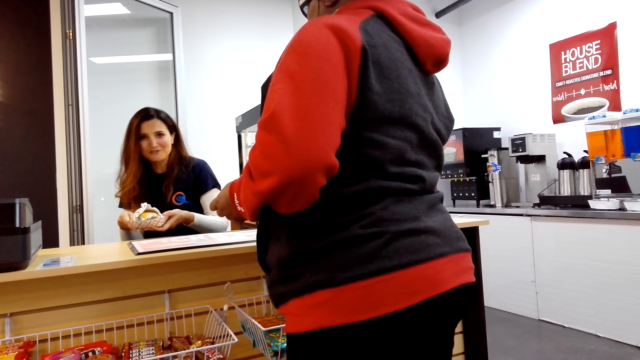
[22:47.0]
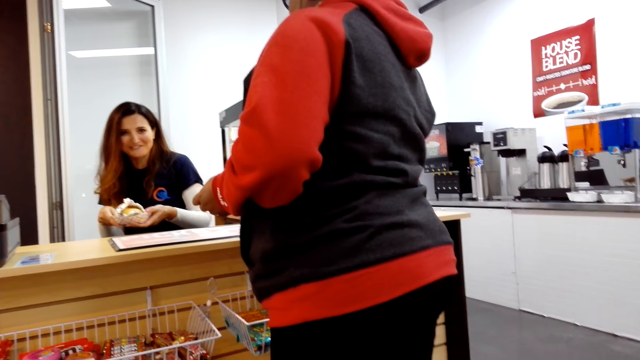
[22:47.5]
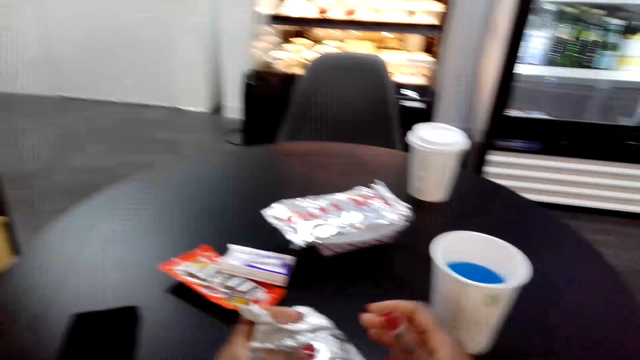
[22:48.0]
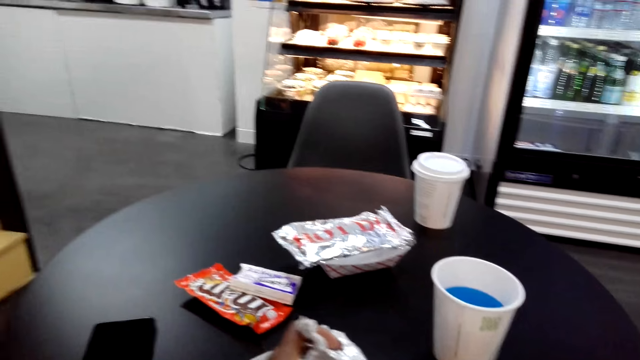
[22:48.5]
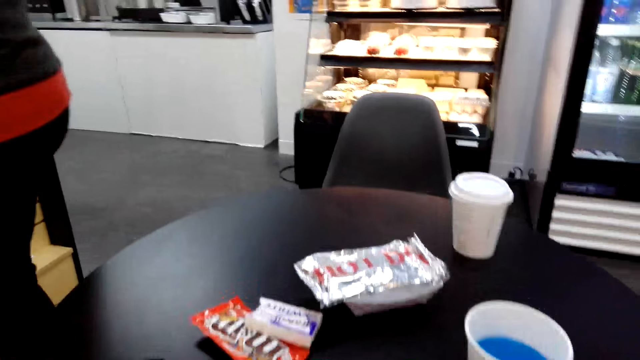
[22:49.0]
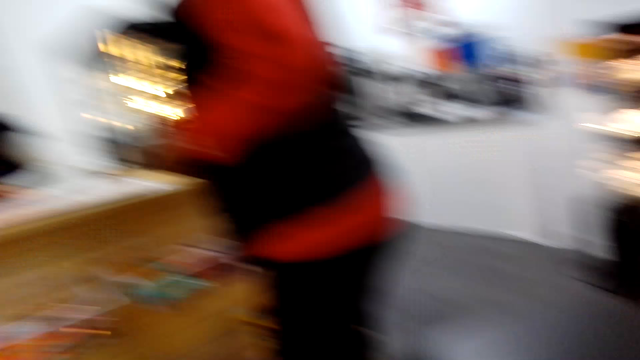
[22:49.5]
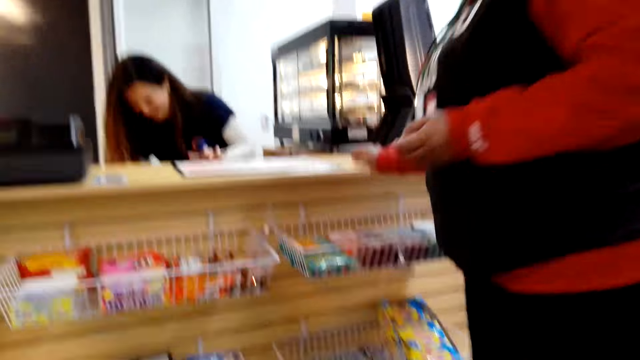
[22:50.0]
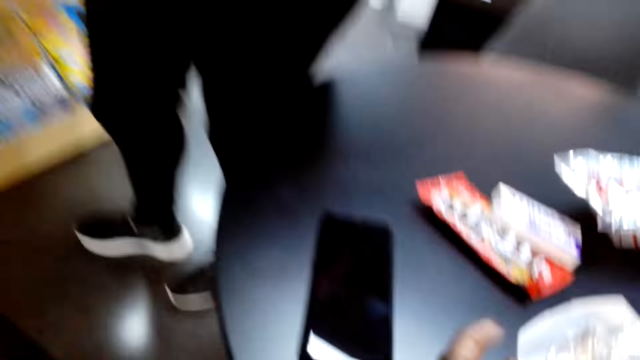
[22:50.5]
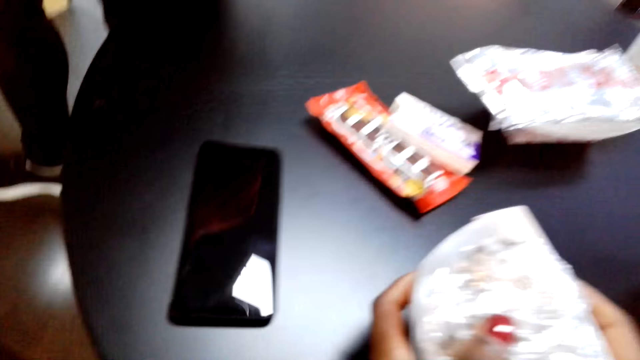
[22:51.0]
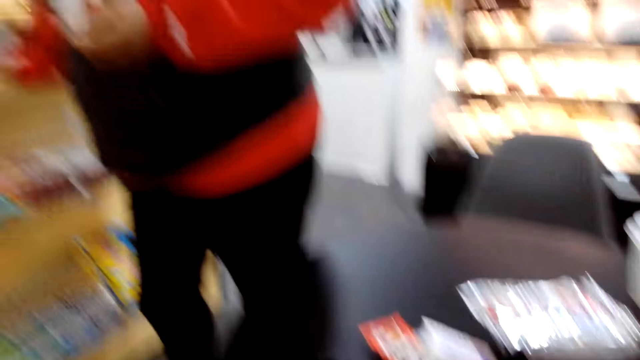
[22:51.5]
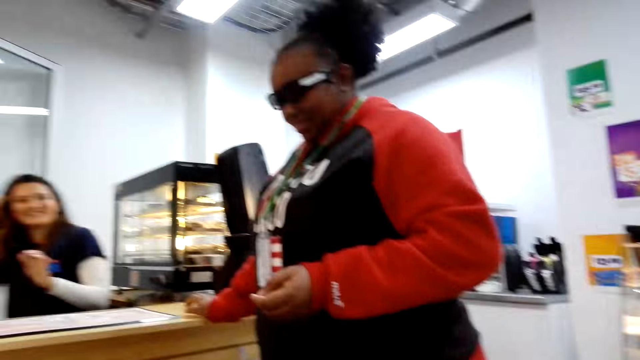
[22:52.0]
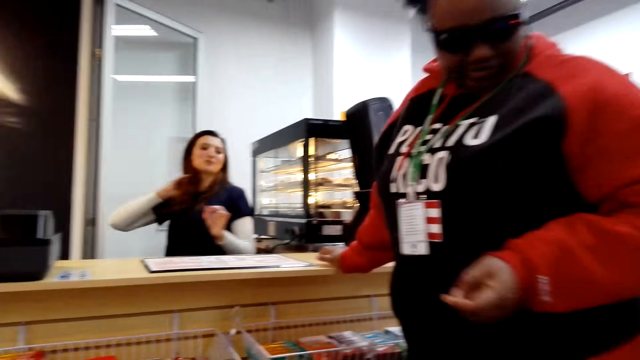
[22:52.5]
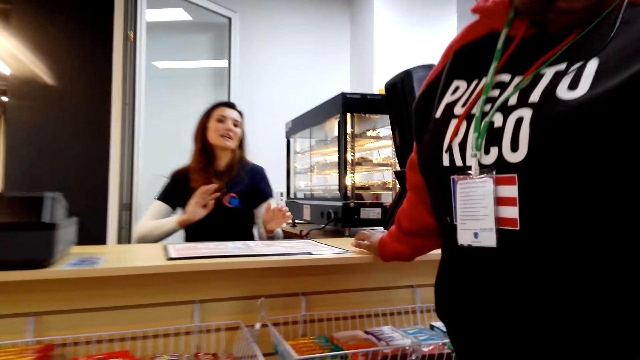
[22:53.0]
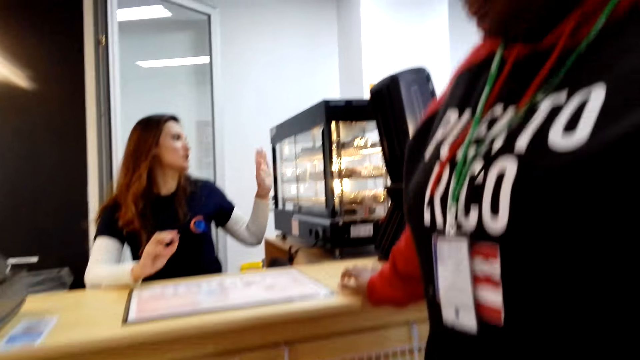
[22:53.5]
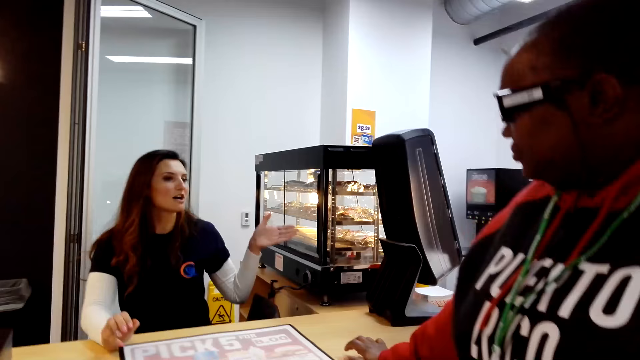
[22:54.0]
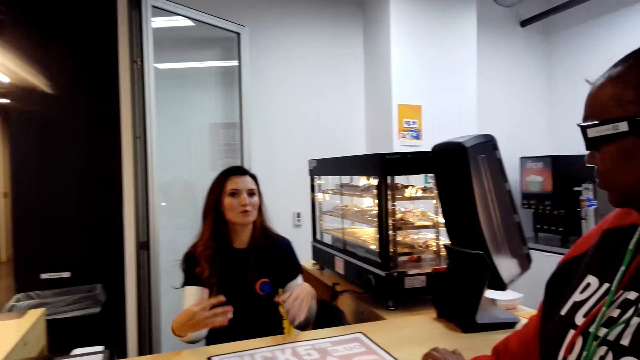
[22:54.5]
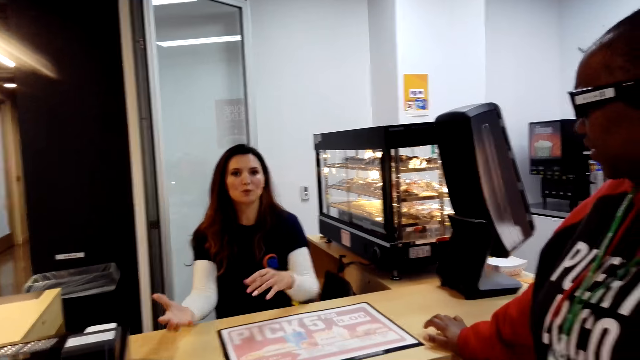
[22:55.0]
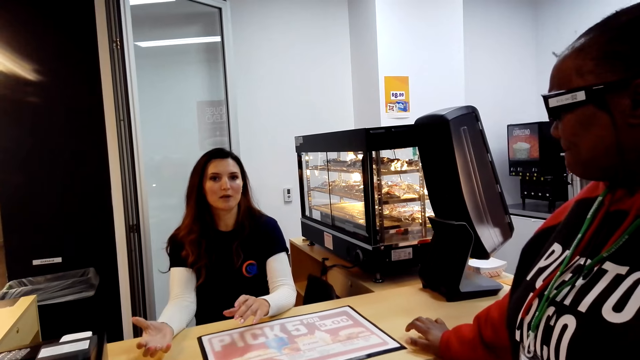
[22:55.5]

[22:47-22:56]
The camera wearer dialogues to a cashier.

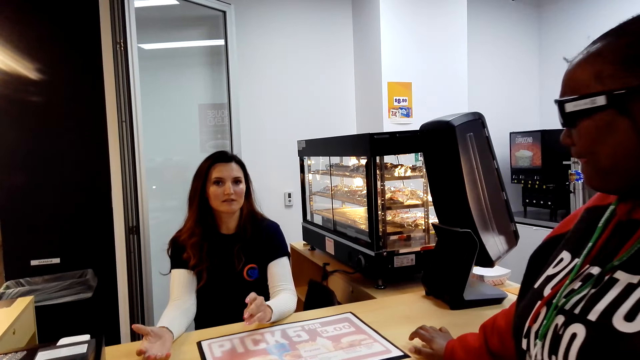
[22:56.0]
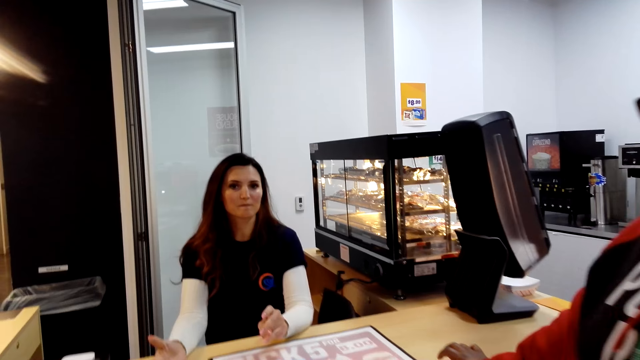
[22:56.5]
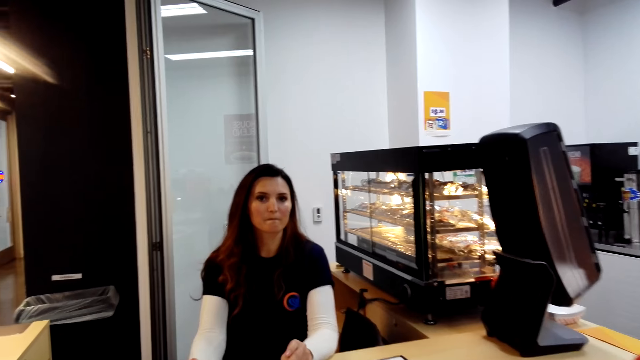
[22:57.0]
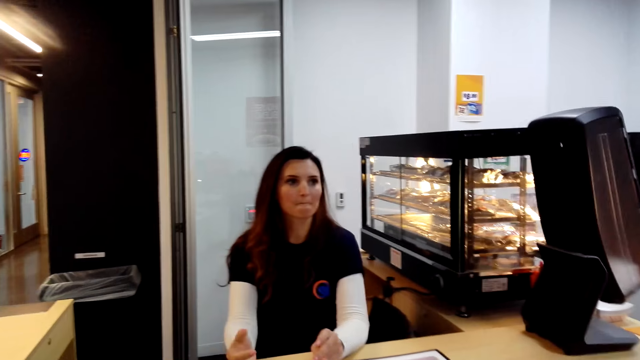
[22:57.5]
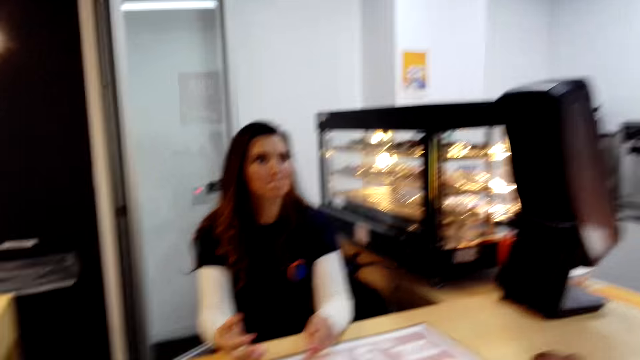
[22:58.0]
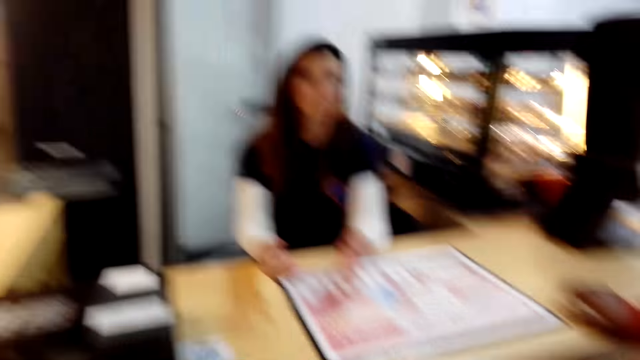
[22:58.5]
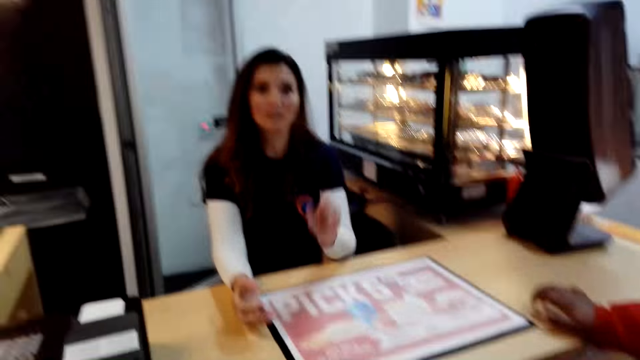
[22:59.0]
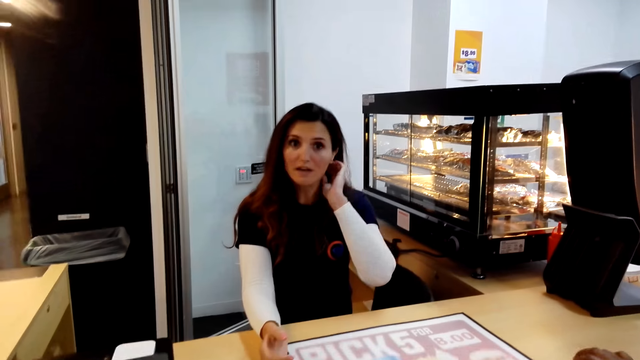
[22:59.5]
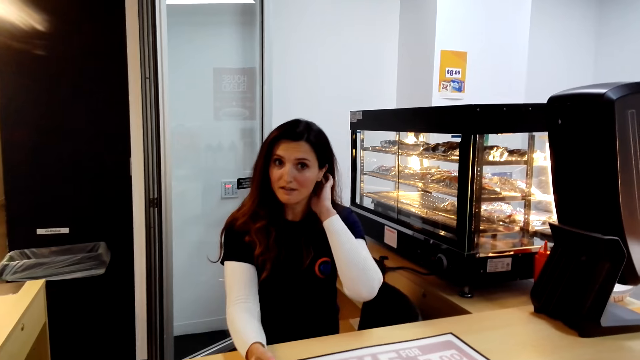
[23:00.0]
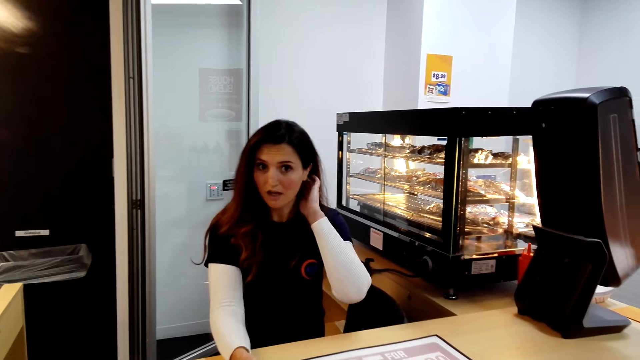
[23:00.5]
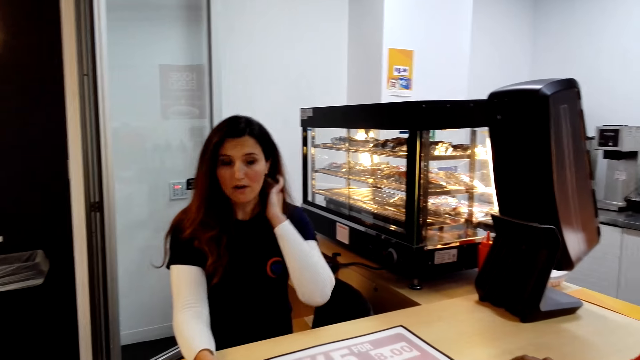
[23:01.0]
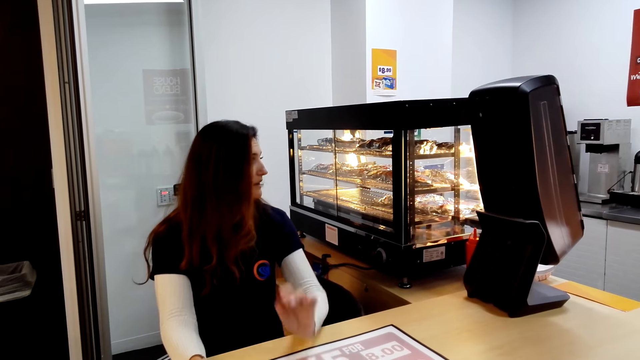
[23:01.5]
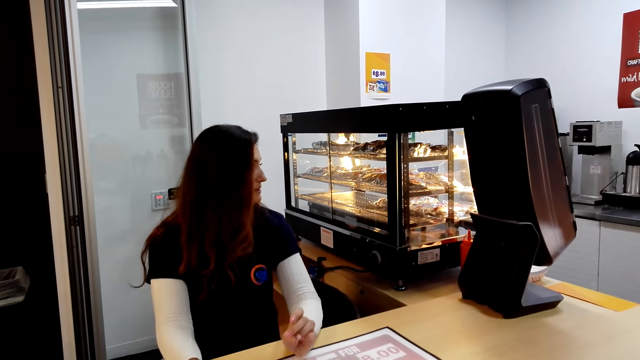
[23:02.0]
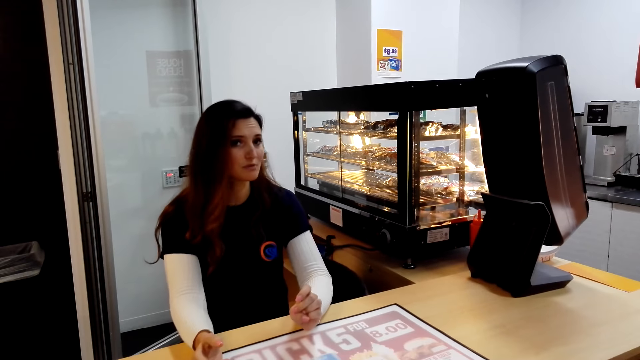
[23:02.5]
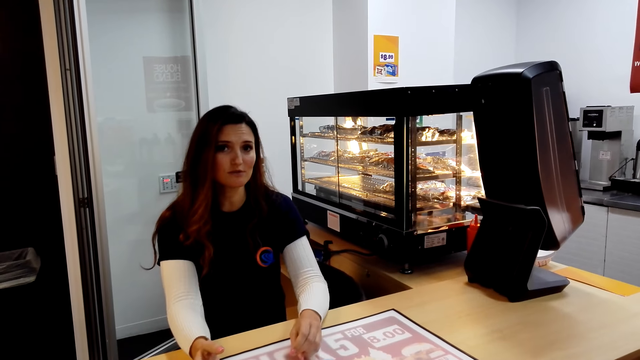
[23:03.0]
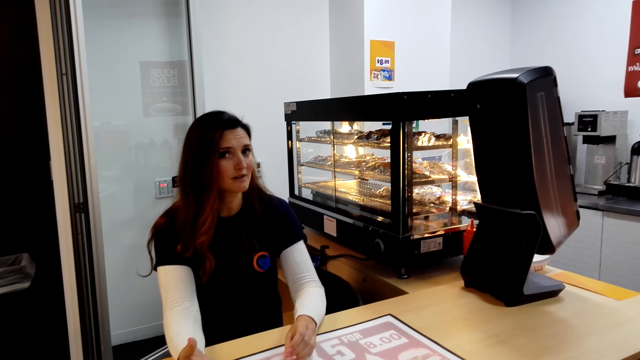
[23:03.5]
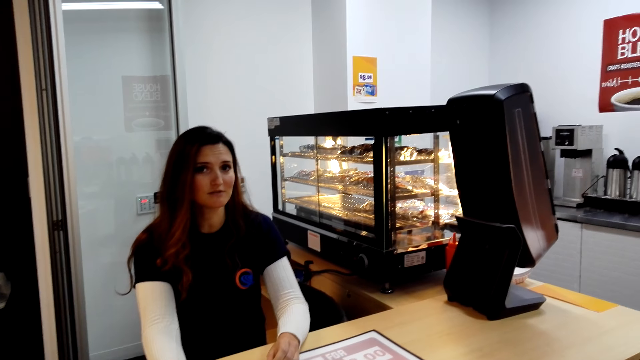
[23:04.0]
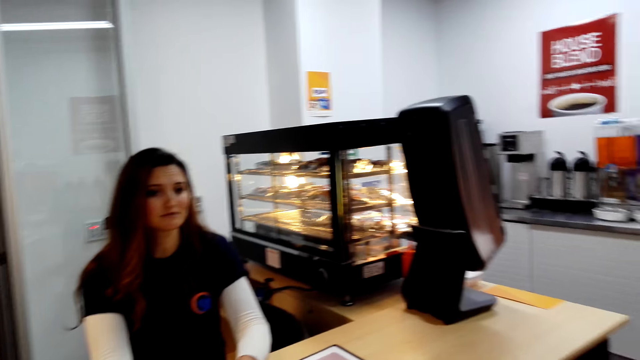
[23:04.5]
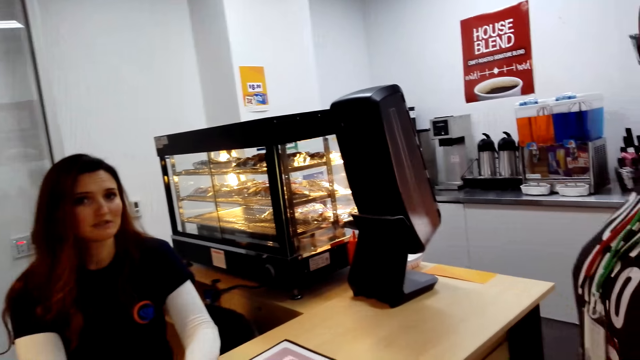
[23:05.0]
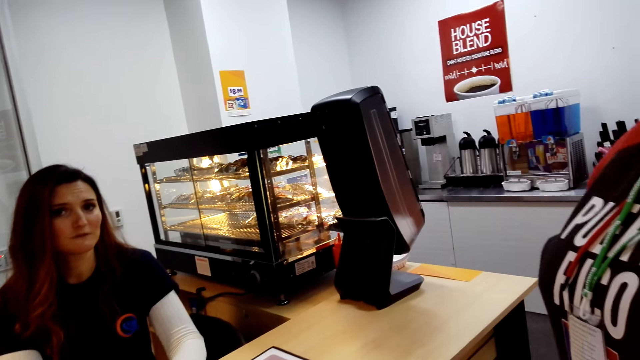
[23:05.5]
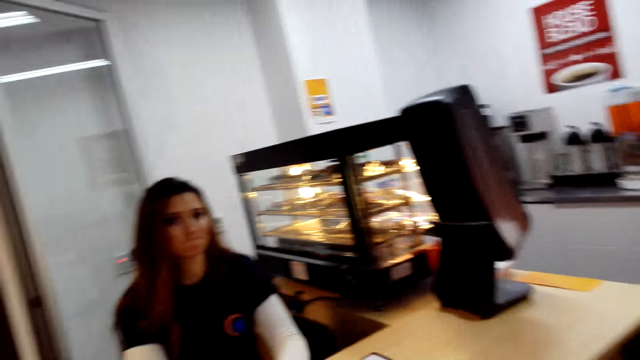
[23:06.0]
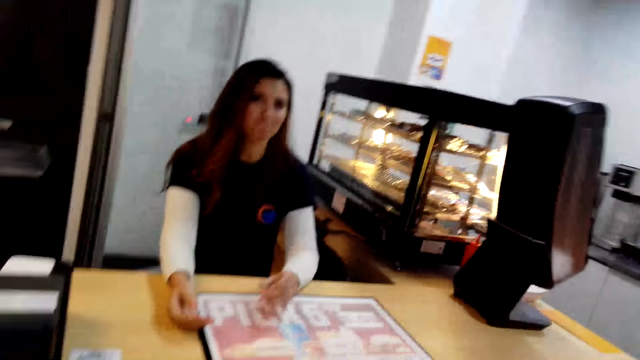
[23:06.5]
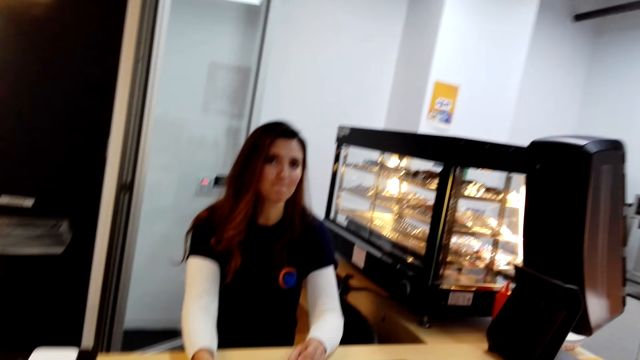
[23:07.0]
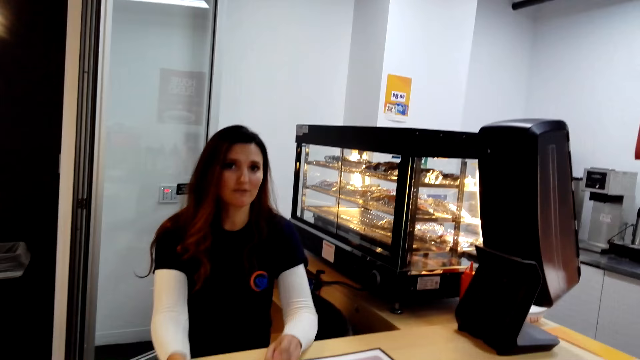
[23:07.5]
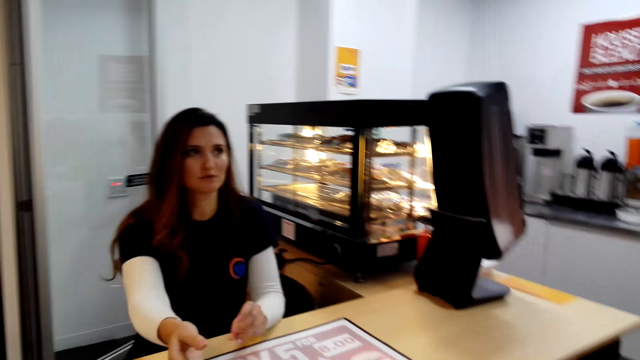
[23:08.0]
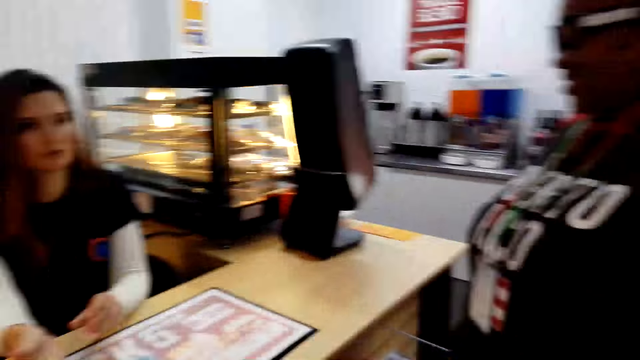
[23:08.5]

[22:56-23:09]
The camera wearer converses with a woman.
